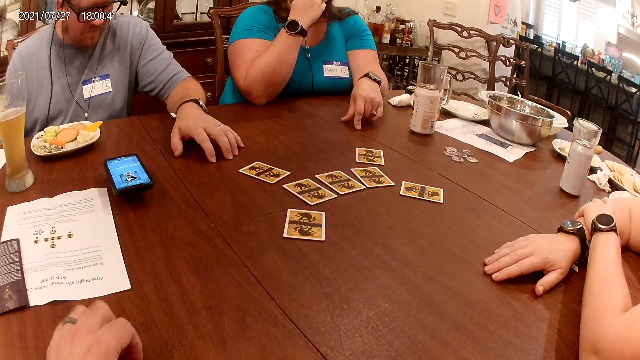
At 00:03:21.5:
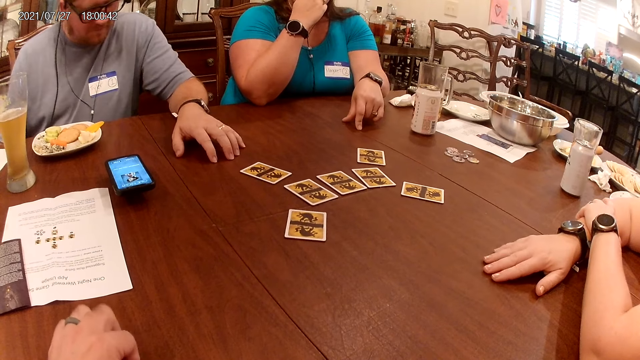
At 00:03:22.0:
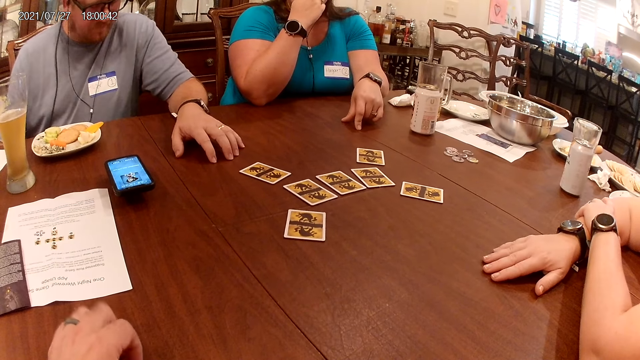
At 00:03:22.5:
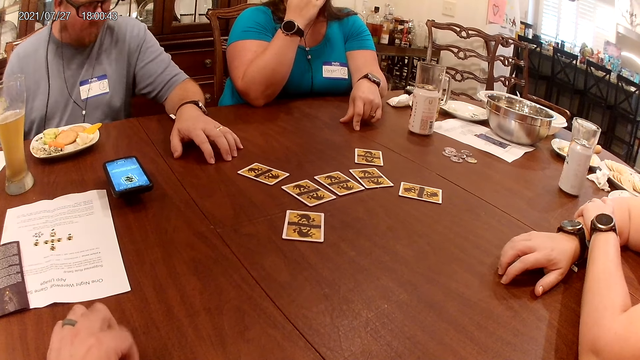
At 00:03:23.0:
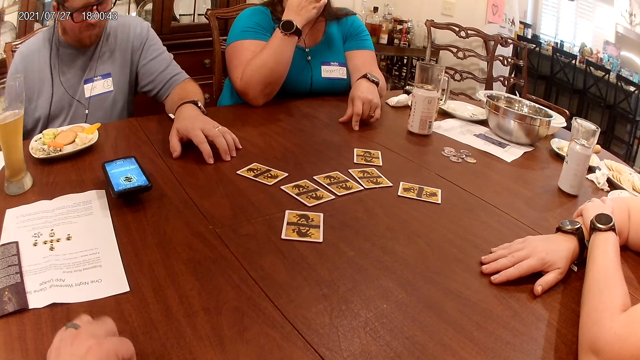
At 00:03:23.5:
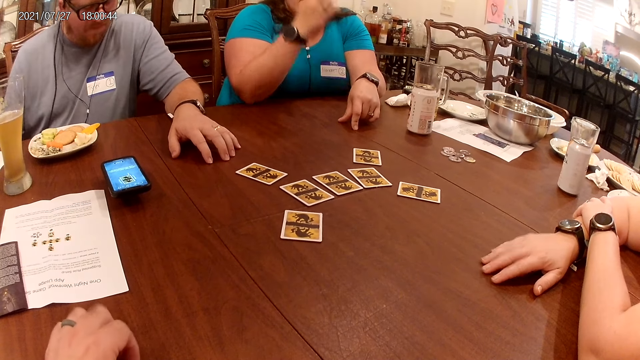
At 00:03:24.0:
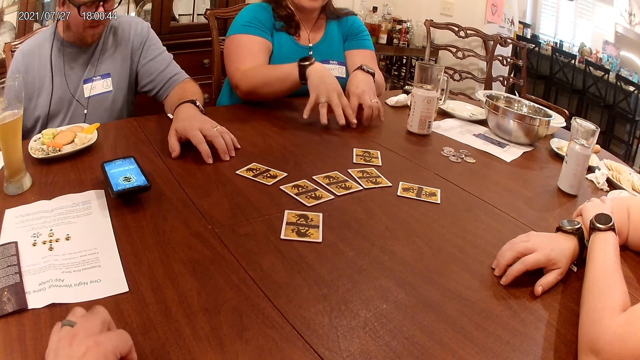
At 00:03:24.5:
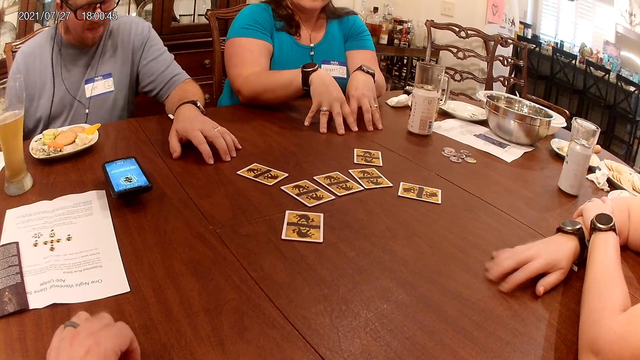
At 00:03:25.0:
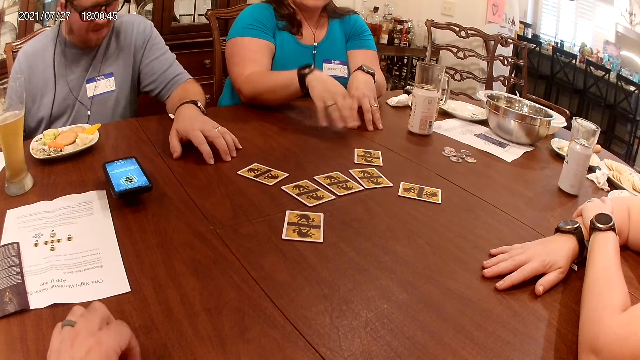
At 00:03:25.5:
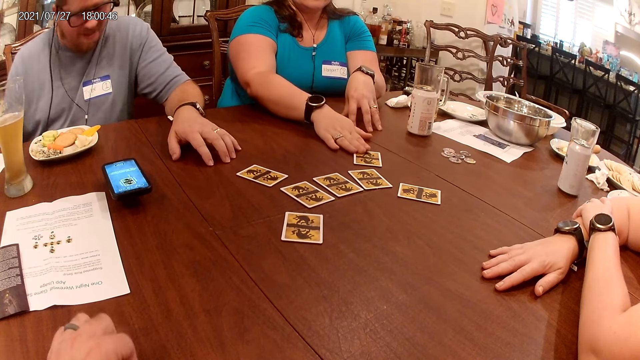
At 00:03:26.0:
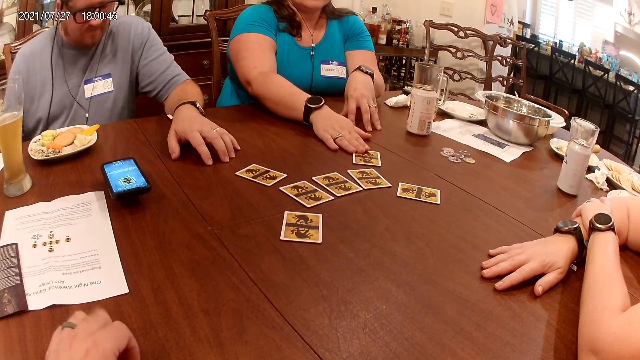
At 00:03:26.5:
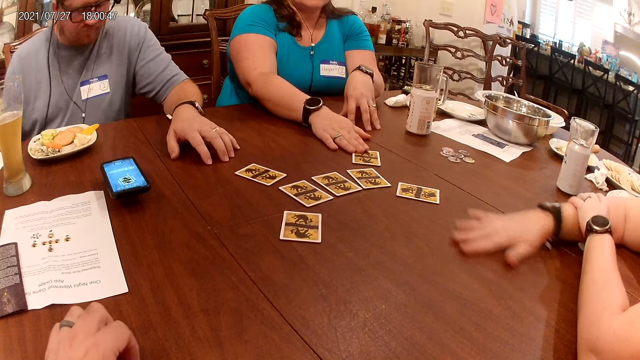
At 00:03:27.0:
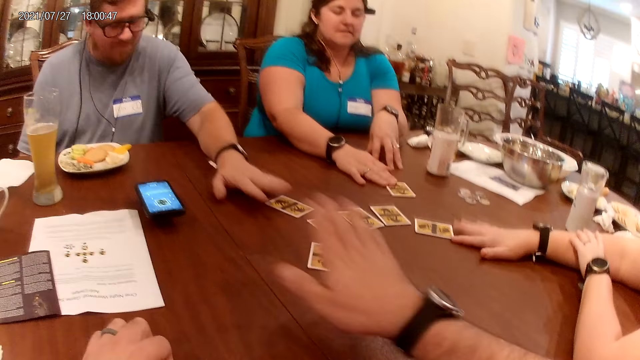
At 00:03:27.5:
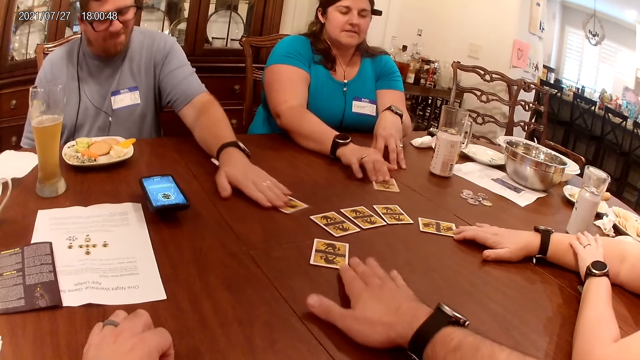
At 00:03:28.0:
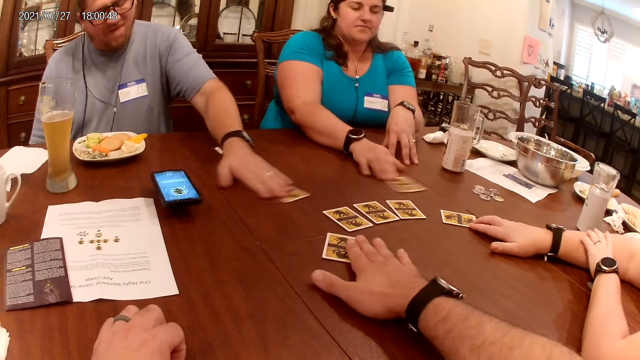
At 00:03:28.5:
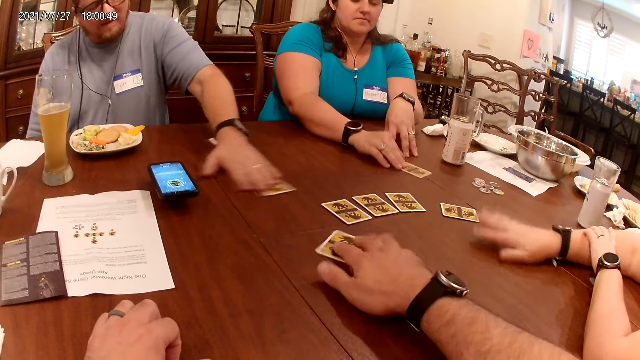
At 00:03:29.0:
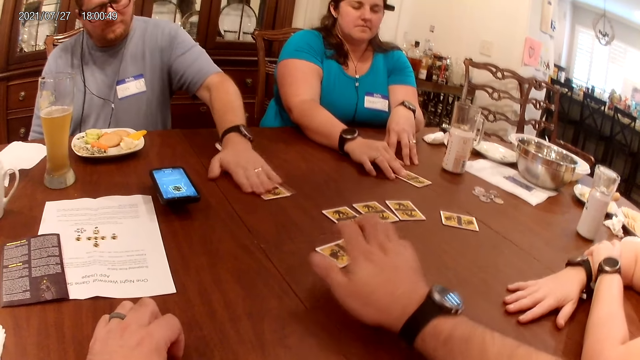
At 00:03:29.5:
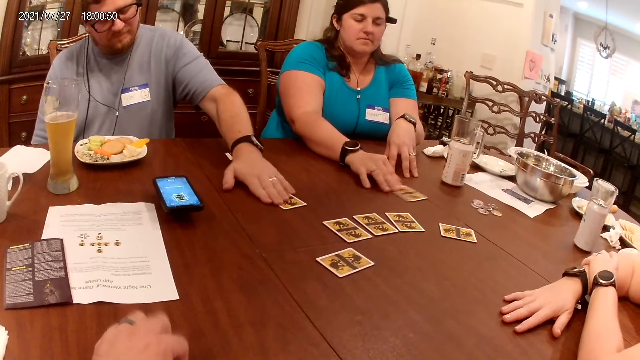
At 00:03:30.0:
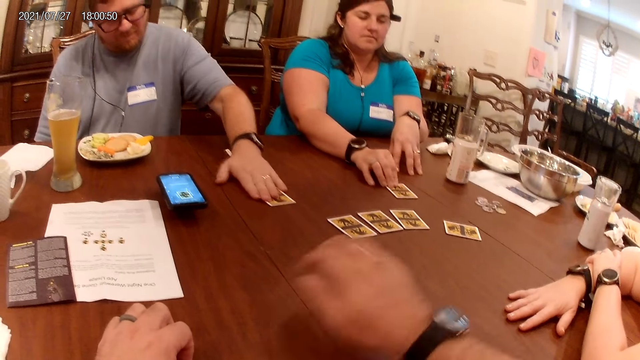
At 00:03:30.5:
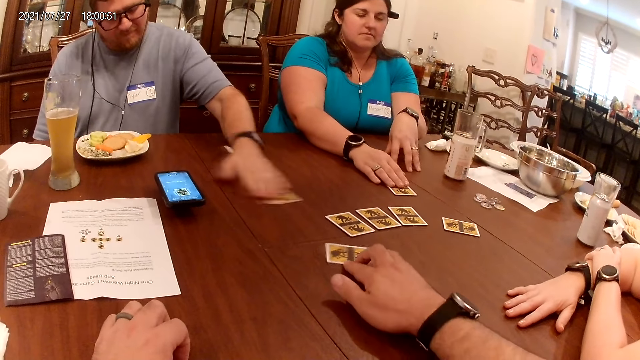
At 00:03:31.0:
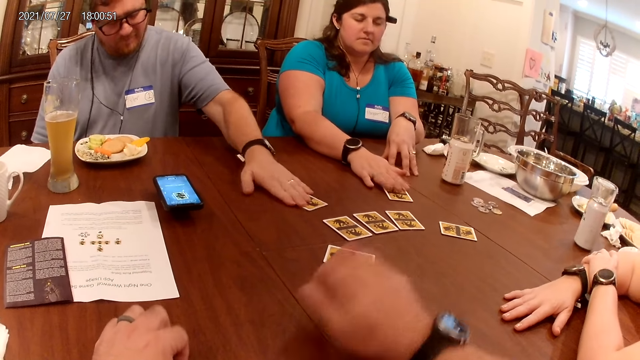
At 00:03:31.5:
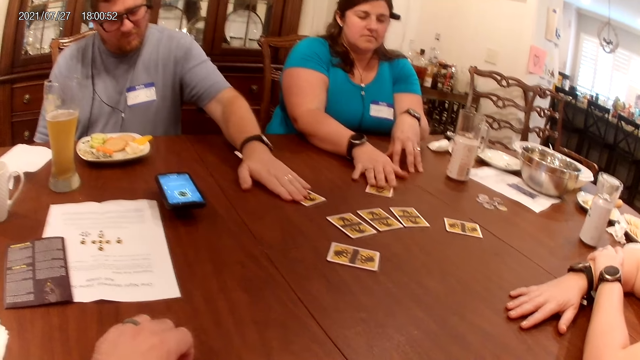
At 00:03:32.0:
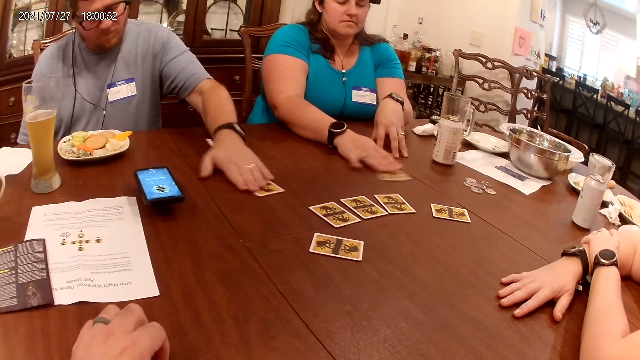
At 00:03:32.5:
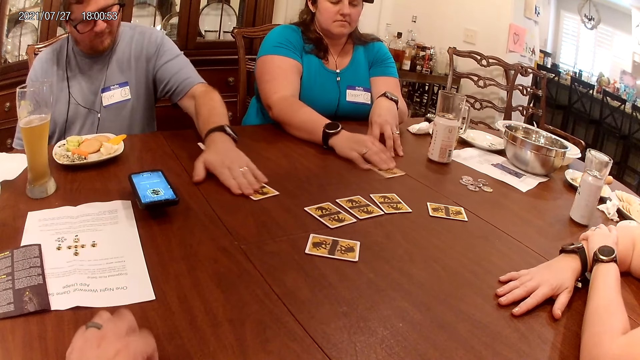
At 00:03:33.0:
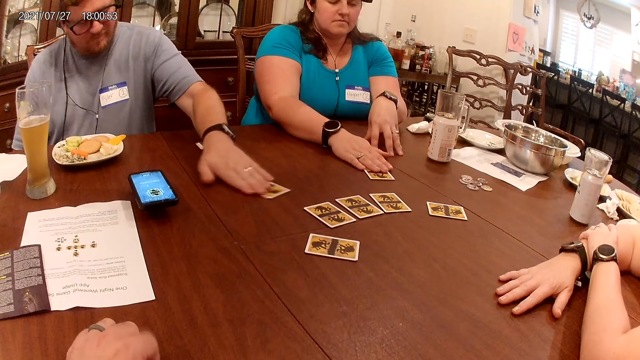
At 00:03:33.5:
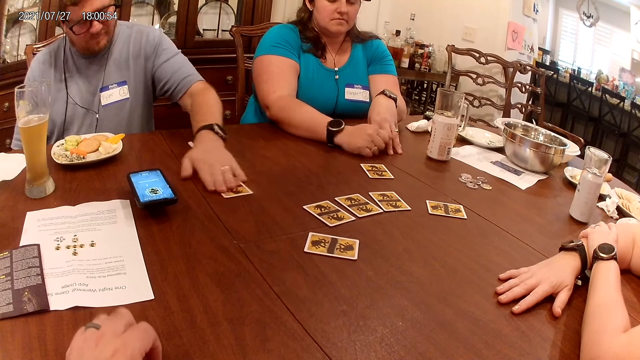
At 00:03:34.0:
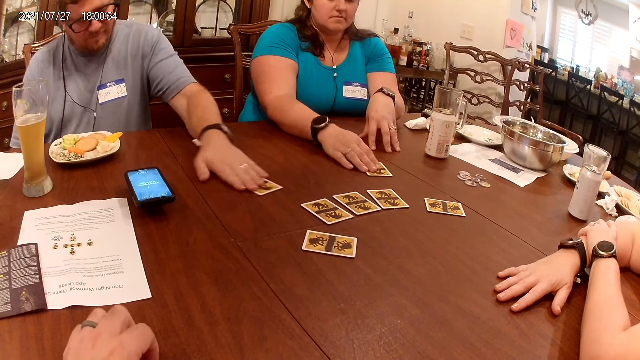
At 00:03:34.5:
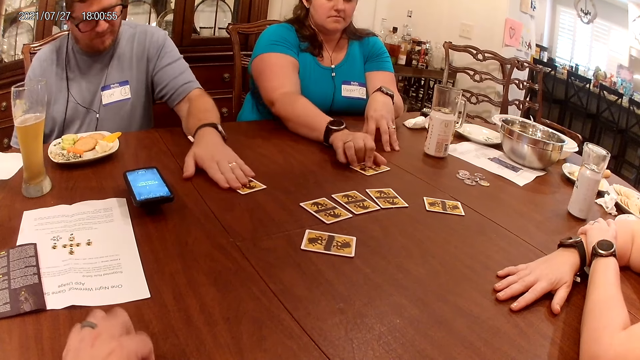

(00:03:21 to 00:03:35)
A woman places her right hand on the table. She touches the card on the table with her right hand and adjusts the position of the card on the table with her right hand. A man adjusts the position of the card on the table with his left hand. The camera wearer stretches the right hand to the card. Another woman adjusts the position of the cards on the table with her right hand. The camera wearer adjusts the position of the card on the table with his right hand. The other woman removes her right hand from the card on the table. The camera wearer touches the card. He removes his right hand from the card on the table. He stretches the right hand to the card, adjusts the position of the card on the table with his right hand, touches the card, rotates the card and takes the right hand back. He tremors the fingers on the table.

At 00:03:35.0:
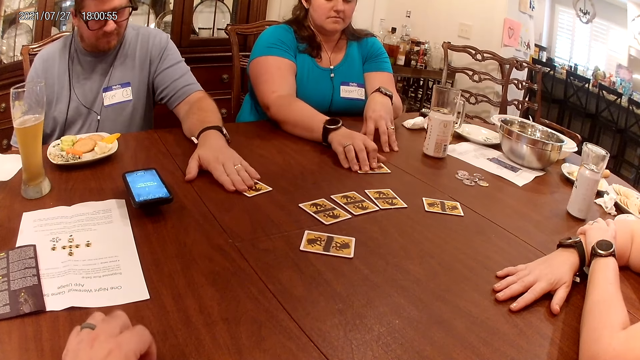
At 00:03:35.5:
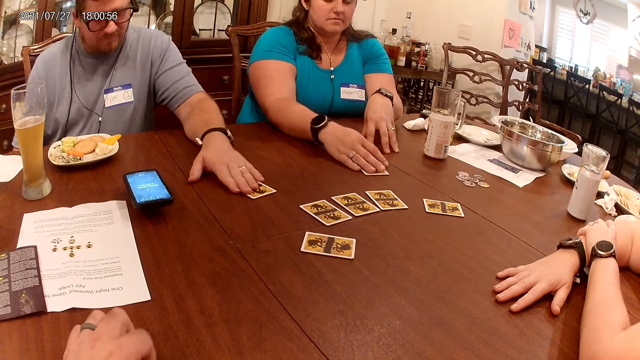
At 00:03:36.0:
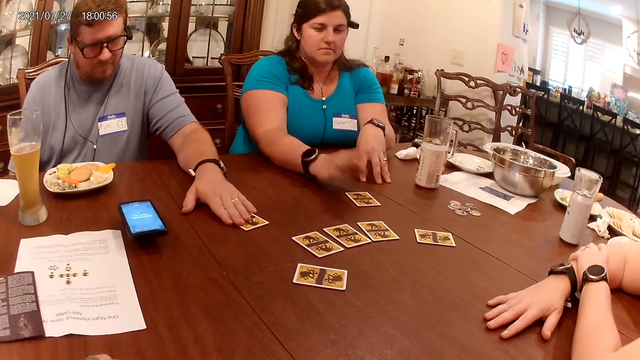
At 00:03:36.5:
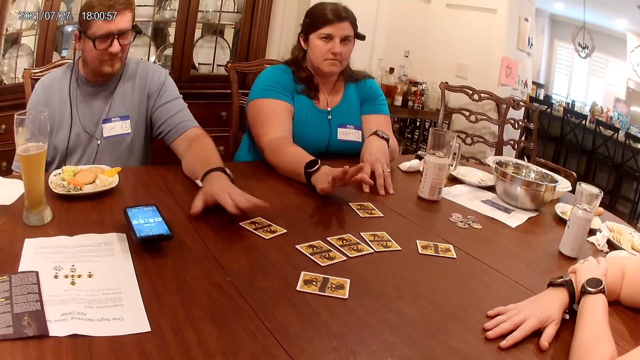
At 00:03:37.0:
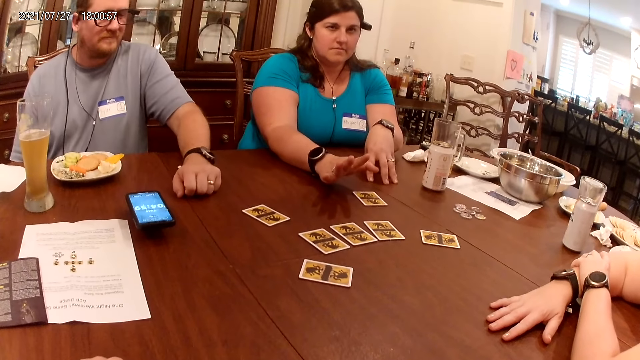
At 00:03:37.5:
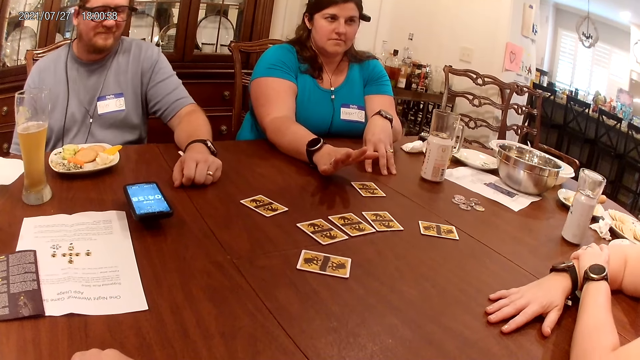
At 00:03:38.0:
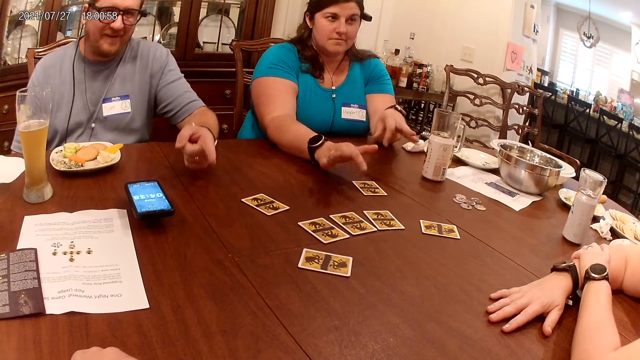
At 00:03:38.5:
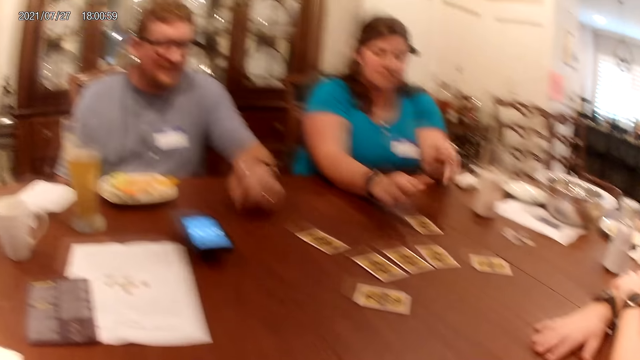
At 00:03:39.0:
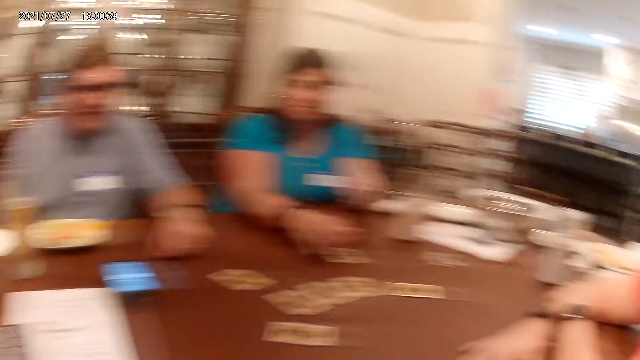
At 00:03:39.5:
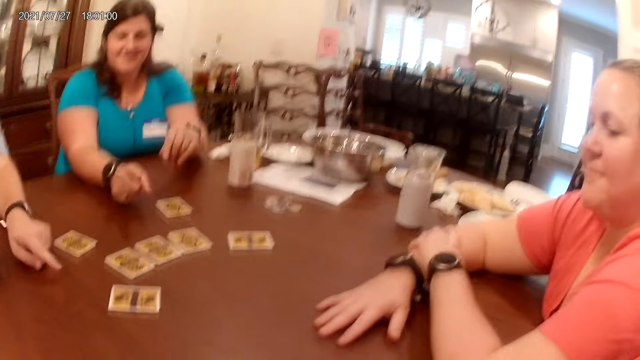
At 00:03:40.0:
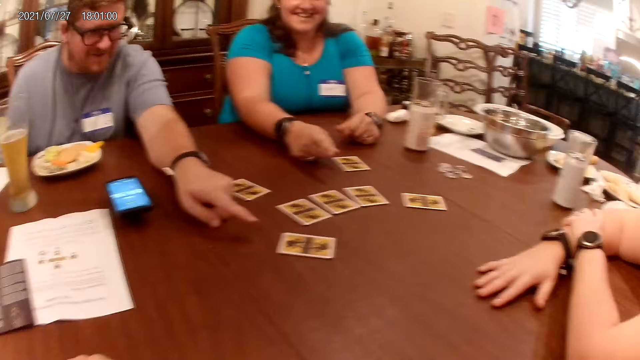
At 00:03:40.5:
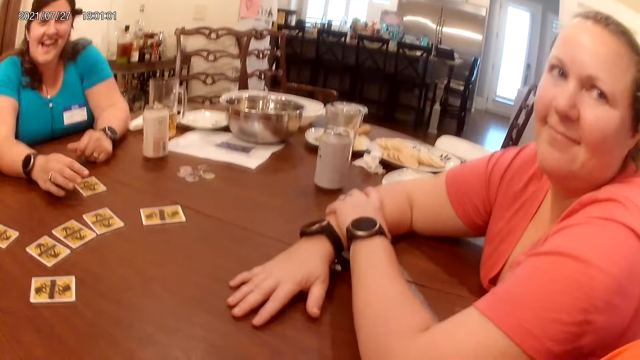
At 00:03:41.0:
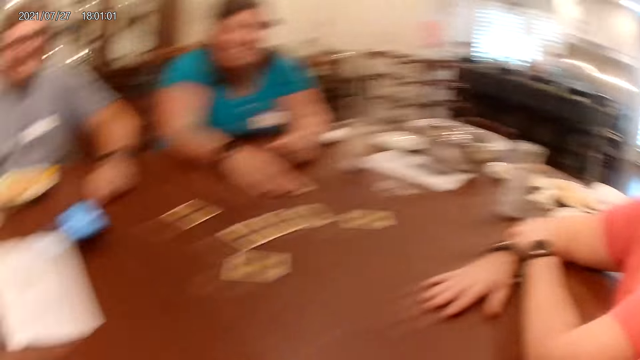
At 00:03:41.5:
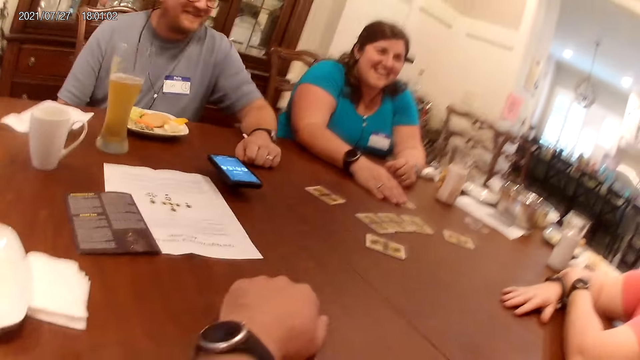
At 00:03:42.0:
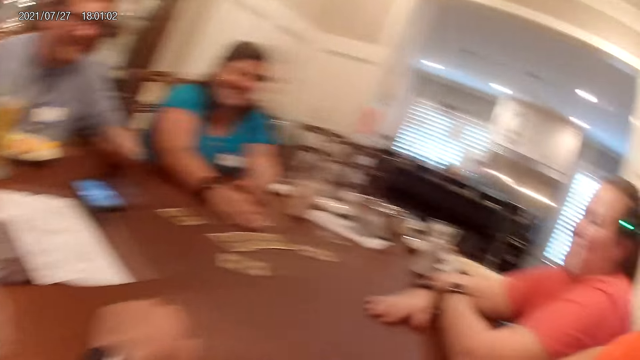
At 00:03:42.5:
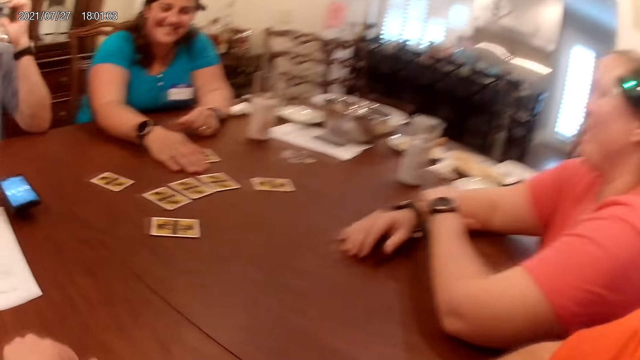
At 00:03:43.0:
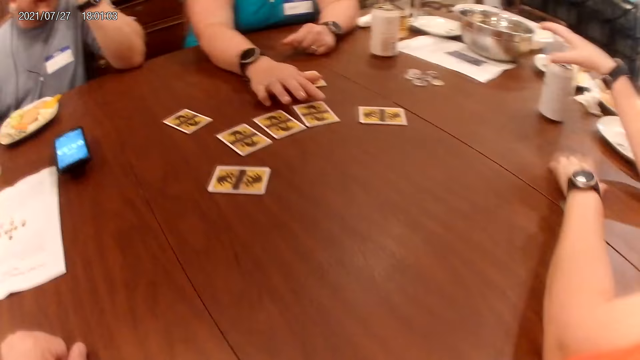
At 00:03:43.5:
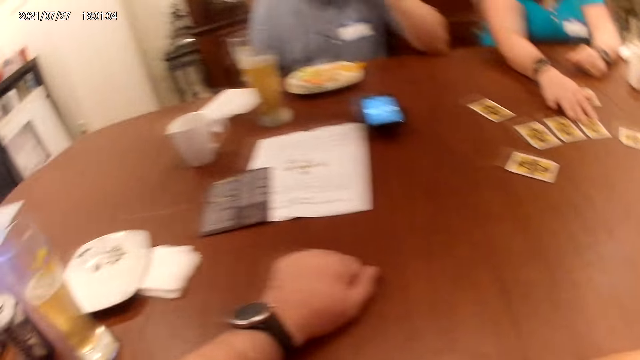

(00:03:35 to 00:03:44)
A woman removes her right hand from the card on the table. The camera wearer looks around. A man removes his left hand from the card on the table. The camera wearer laughs.
